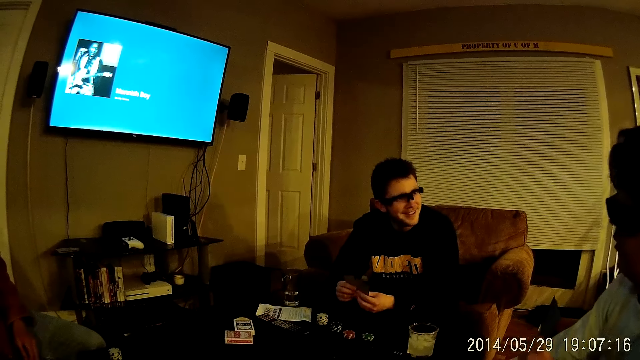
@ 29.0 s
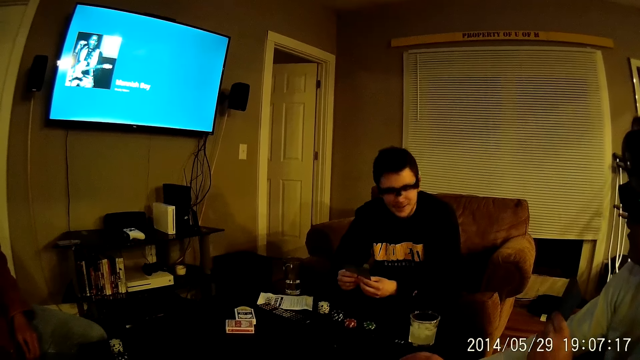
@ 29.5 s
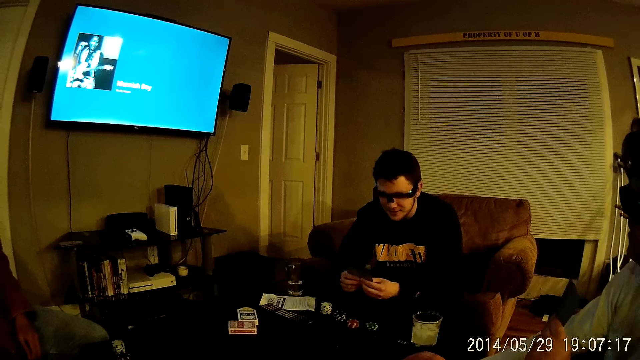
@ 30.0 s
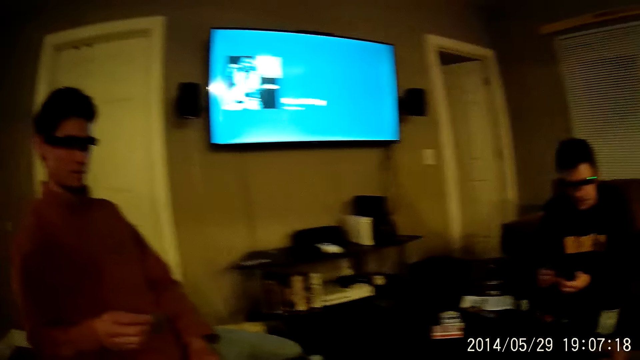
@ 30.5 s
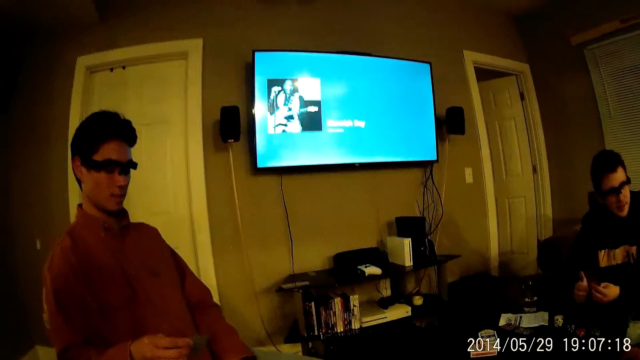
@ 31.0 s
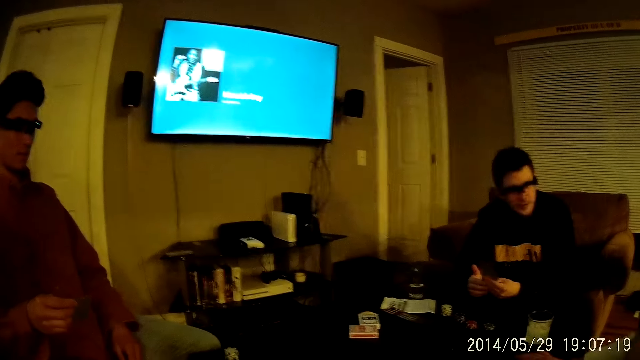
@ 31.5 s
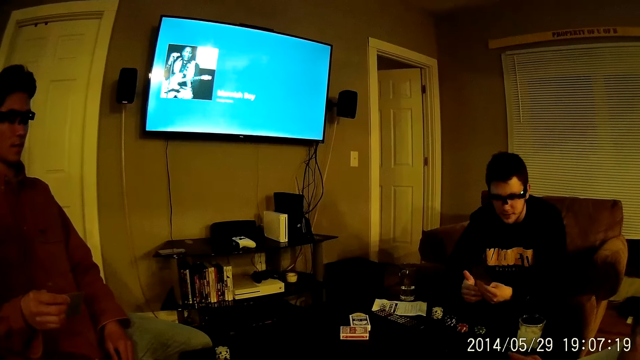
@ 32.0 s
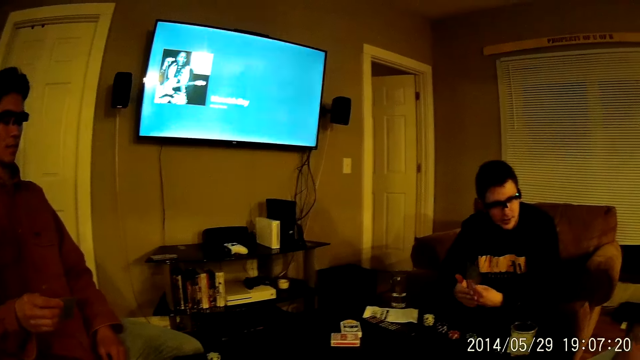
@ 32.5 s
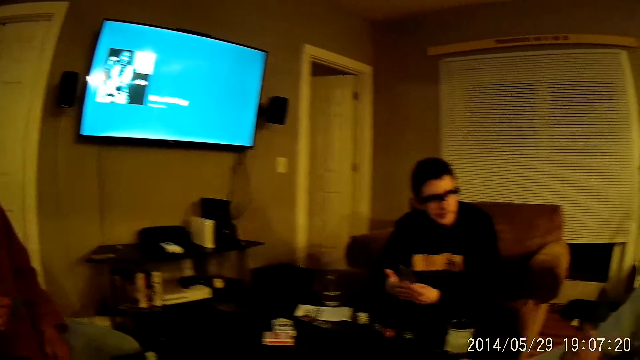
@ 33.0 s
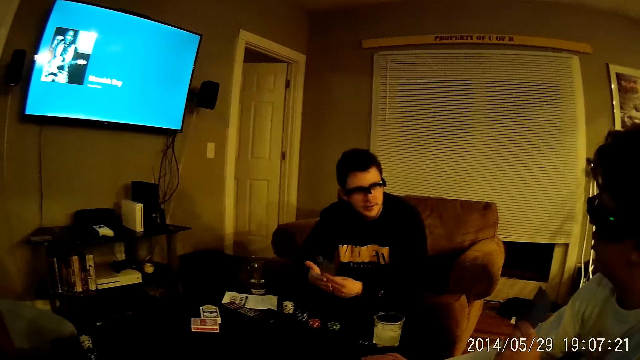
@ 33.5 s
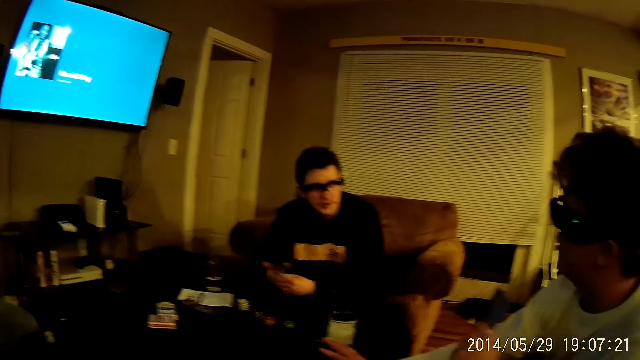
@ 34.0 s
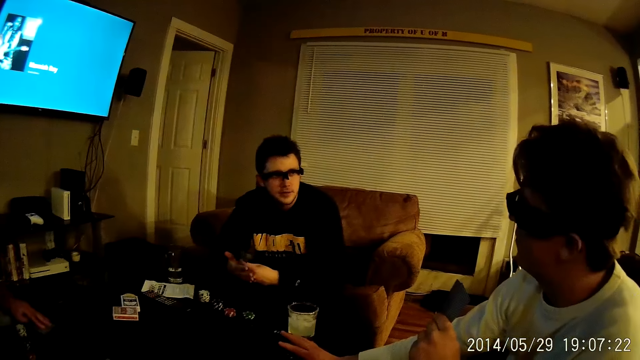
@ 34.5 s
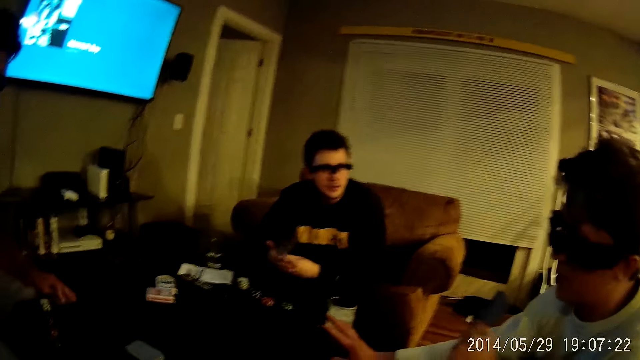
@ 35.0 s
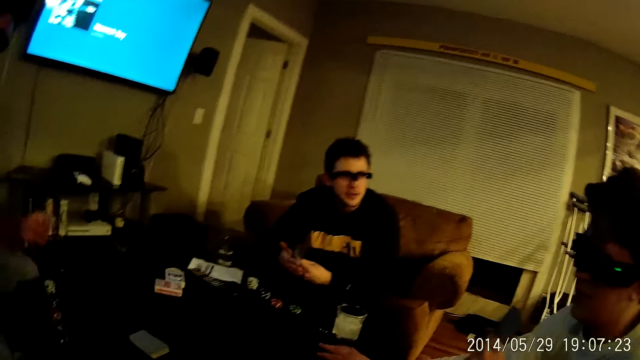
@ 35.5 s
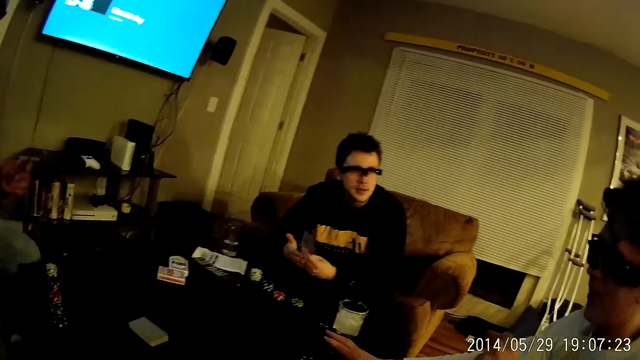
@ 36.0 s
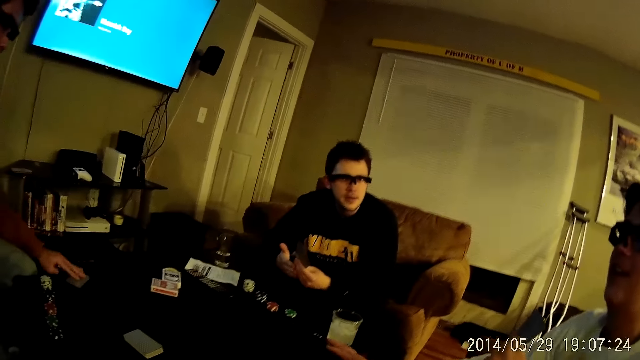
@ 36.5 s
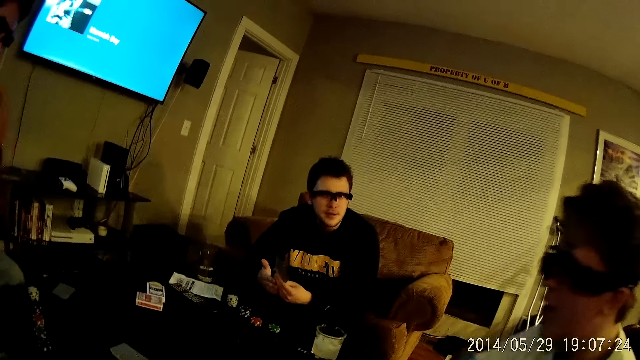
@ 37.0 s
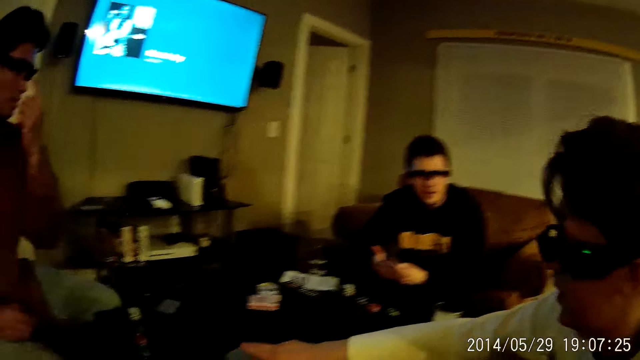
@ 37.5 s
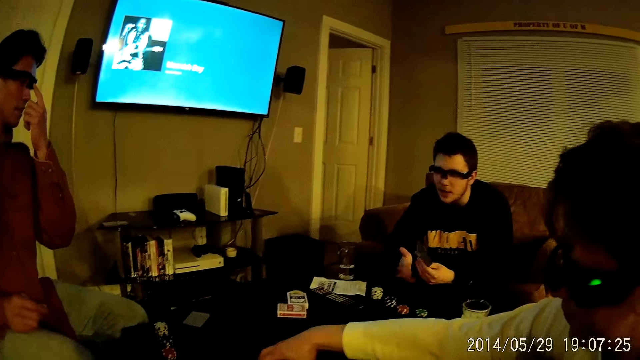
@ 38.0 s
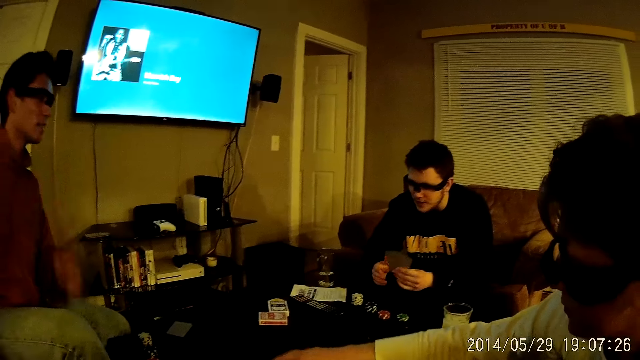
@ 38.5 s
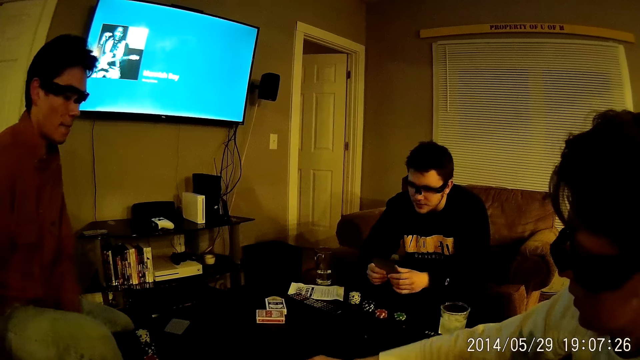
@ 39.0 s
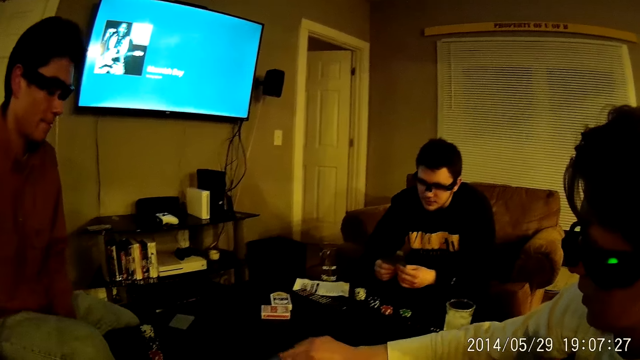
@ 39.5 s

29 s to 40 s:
A man talks to another man. The second man talks to the first man. The first man talks to the second man. A third man places his left hand on the table and drops a card on the table with his left hand. The first man talks to the second man. The second man talks to the first man.

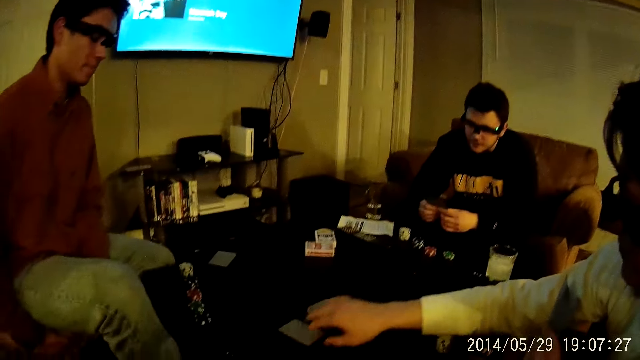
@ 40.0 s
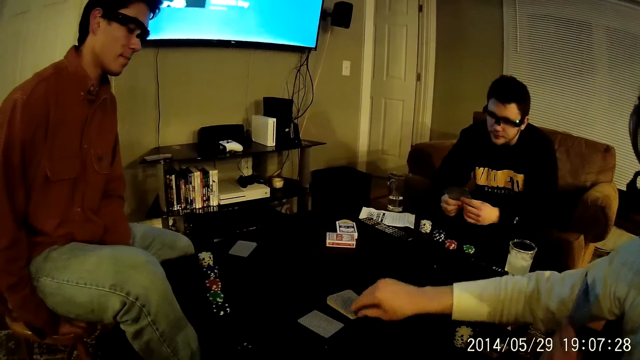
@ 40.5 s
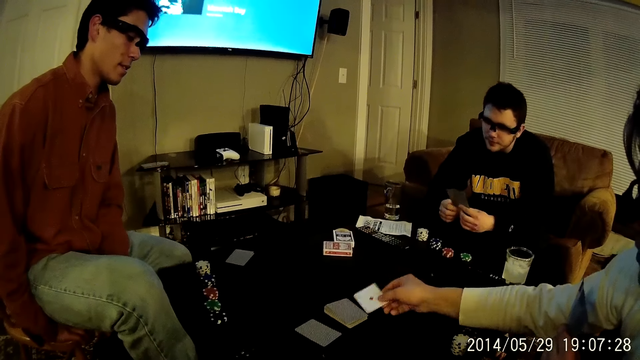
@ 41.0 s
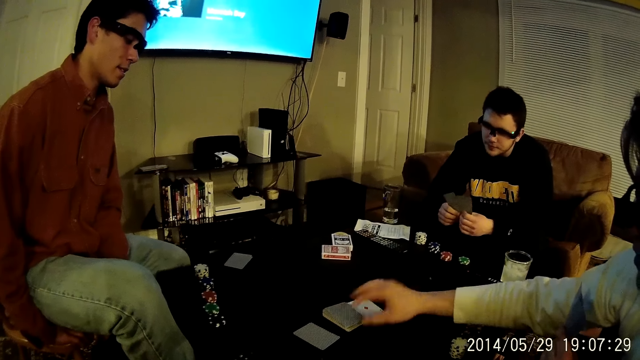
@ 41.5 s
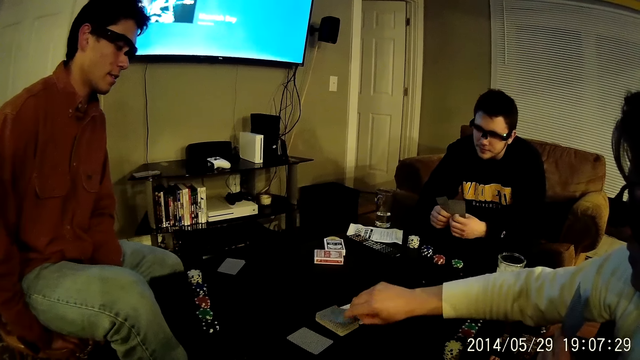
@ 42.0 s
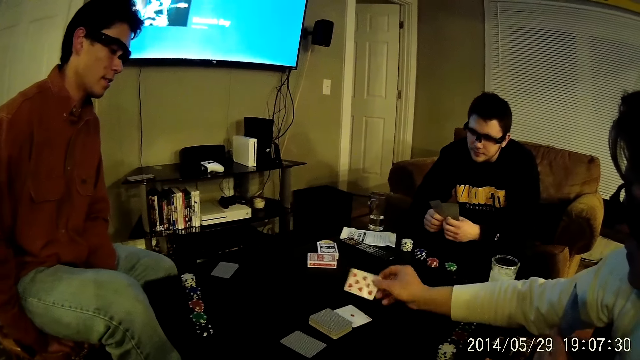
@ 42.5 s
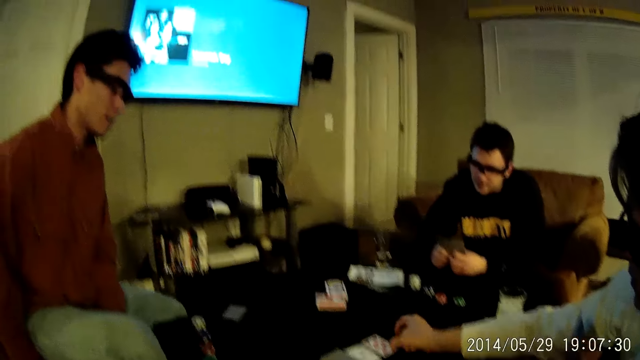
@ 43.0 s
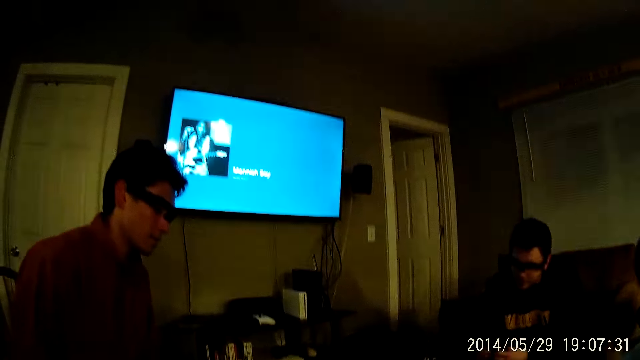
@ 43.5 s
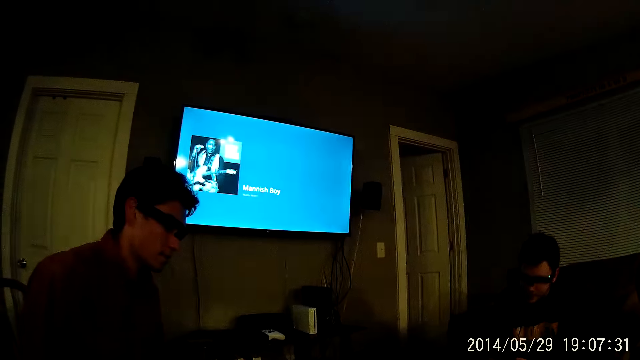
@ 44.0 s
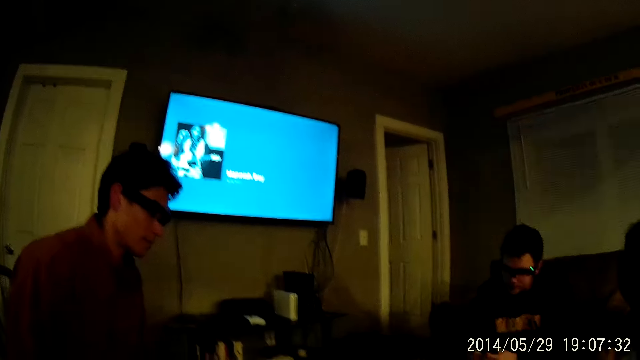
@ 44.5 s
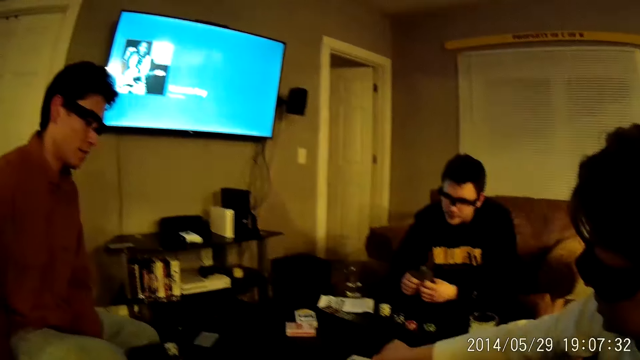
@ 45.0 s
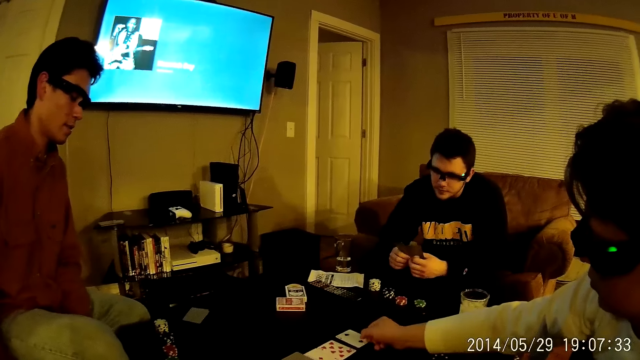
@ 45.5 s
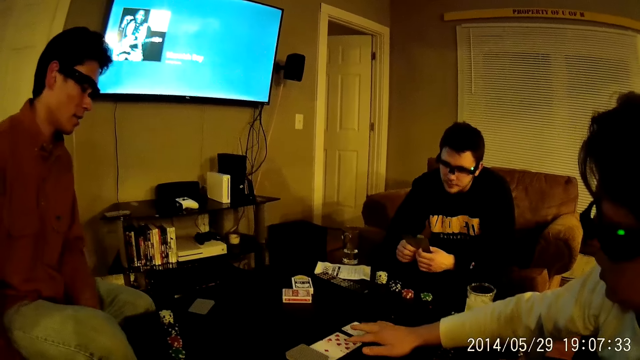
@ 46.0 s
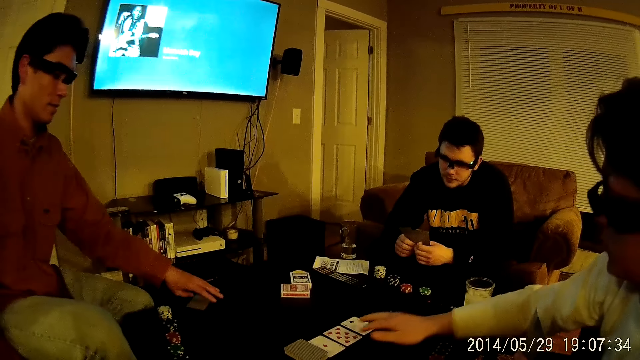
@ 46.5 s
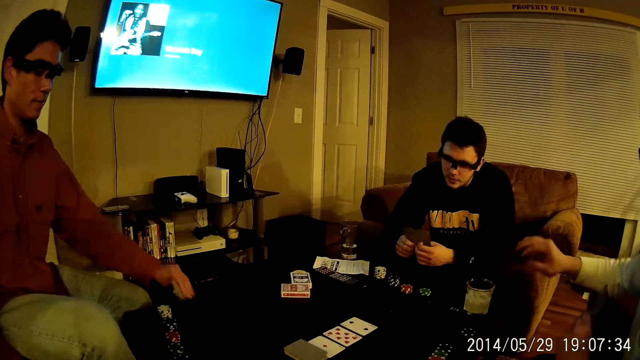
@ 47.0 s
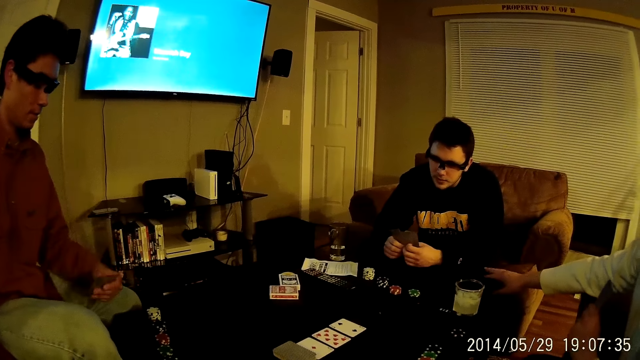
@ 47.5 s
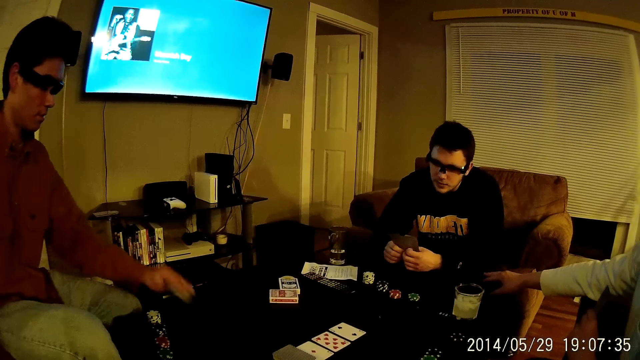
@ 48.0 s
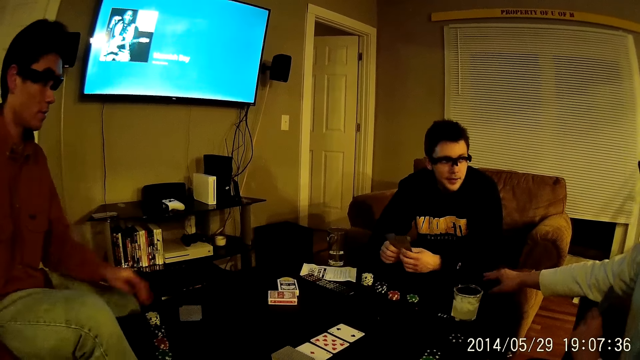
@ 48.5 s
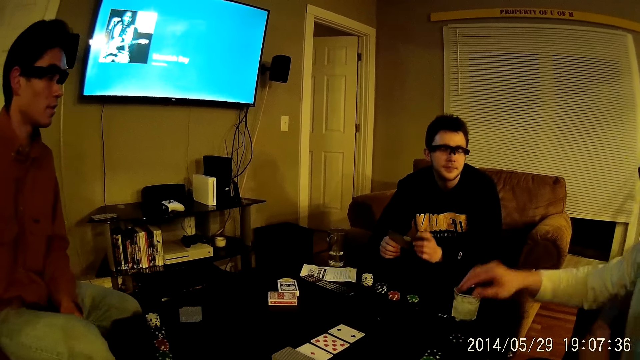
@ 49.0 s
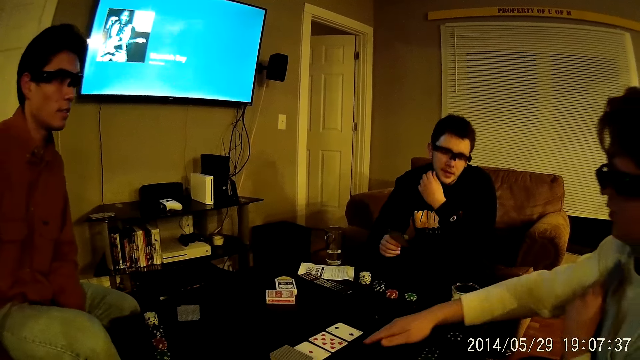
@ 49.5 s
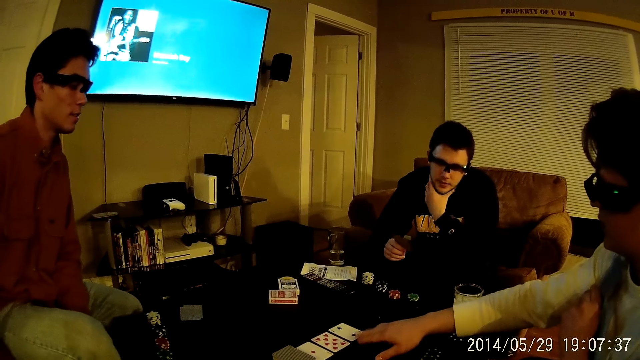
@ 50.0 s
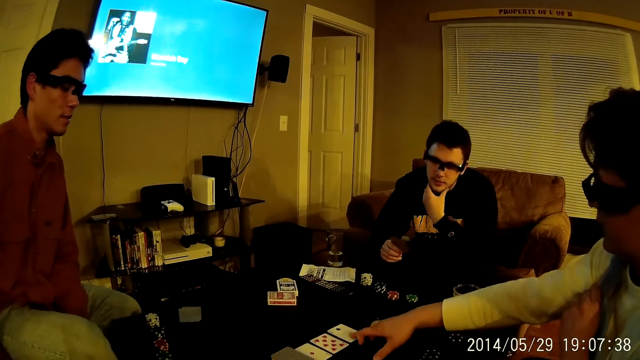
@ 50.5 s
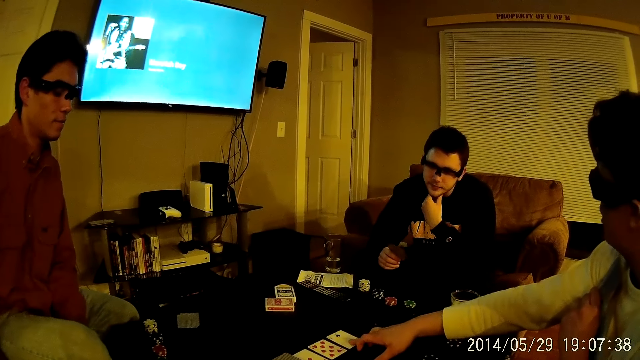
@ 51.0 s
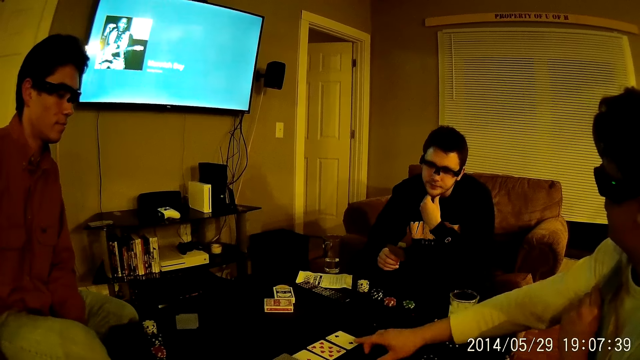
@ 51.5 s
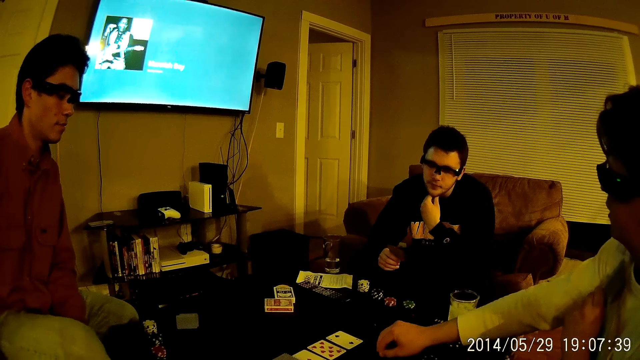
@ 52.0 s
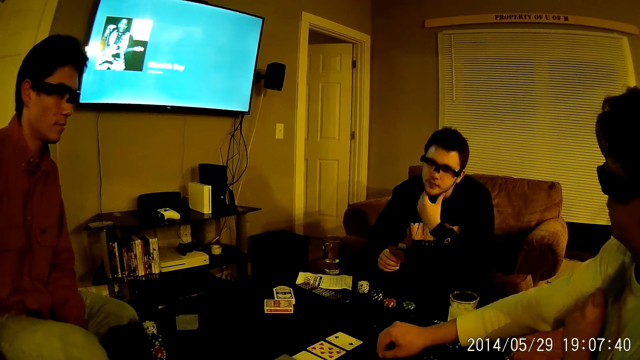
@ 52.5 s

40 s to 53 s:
A man drops a card on the table with his right hand. The man picks a card on the table with his right hand and drops the card on the table with his right hand. The man picks a card on the table with his right hand and drops the card on the table with his right hand. The man talks to another man. The camera wearer looks around. The first man adjusts the cards on the table with his right hand. A third man picks the card on the table with his left hand. The first man places his right hand on the remote control on the table and touches the second man. The third man drops the card on the table with his left hand. The second man talks to the first man. The first man talks to the second man. The first man talks to the second man and places his right hand on the card on the table.
